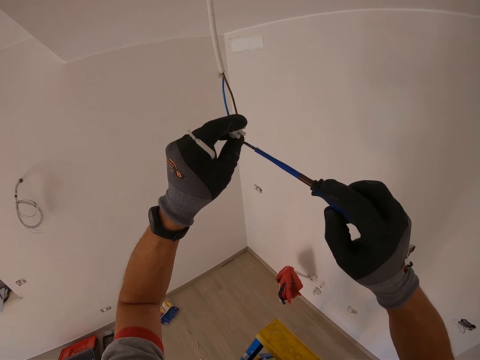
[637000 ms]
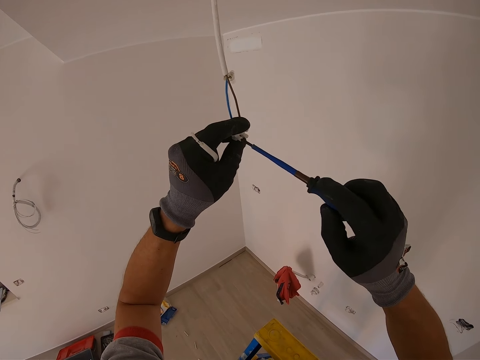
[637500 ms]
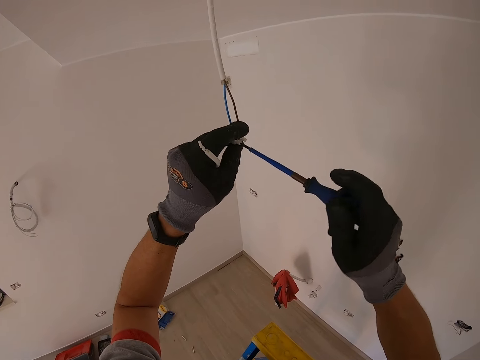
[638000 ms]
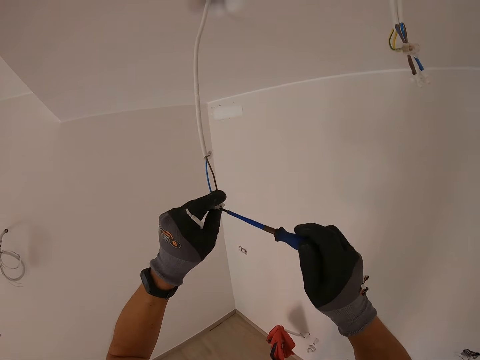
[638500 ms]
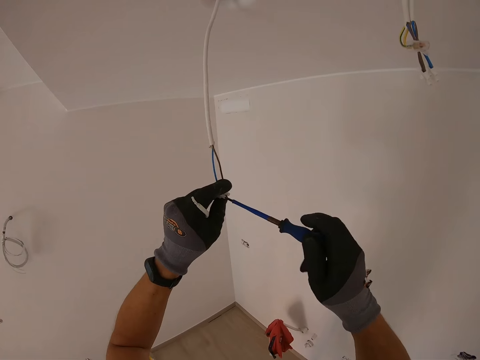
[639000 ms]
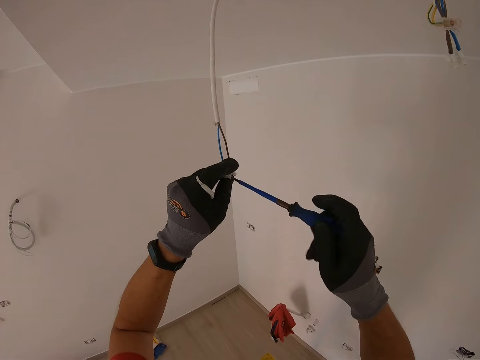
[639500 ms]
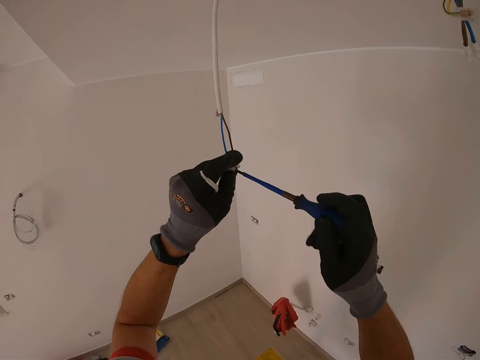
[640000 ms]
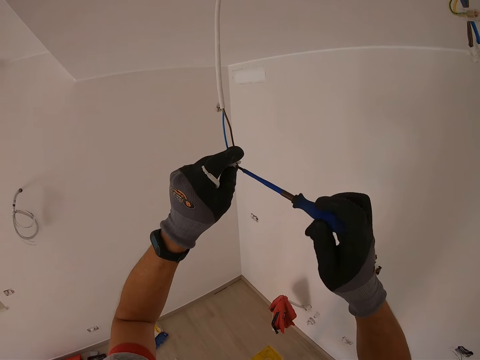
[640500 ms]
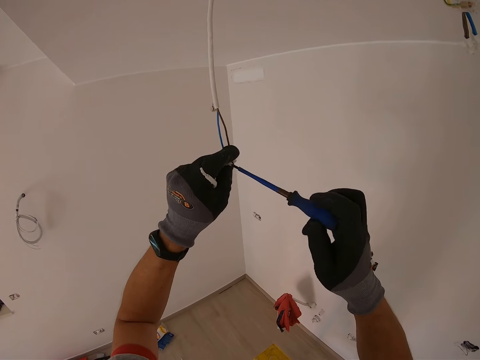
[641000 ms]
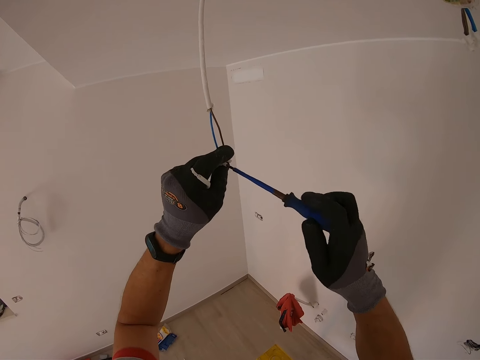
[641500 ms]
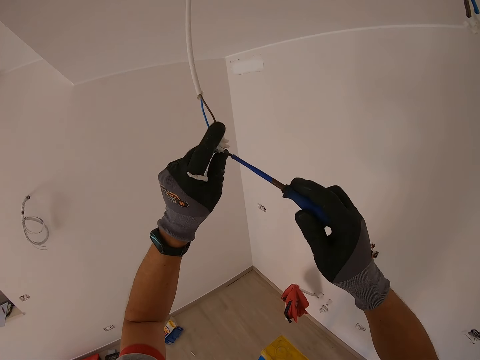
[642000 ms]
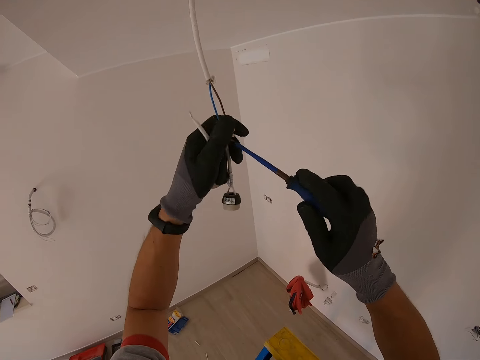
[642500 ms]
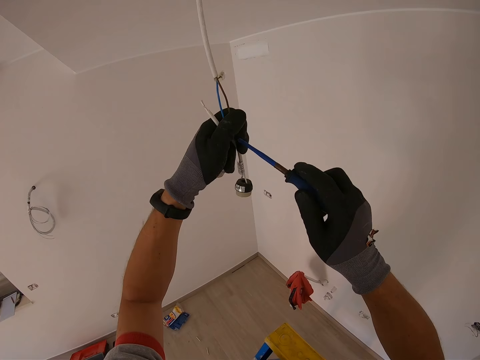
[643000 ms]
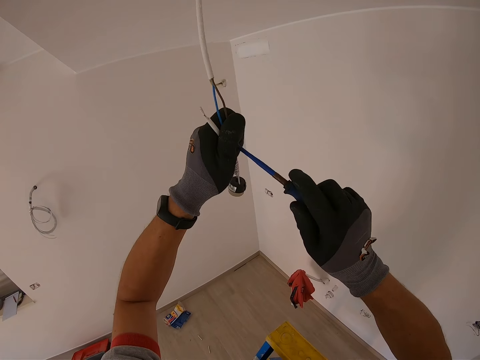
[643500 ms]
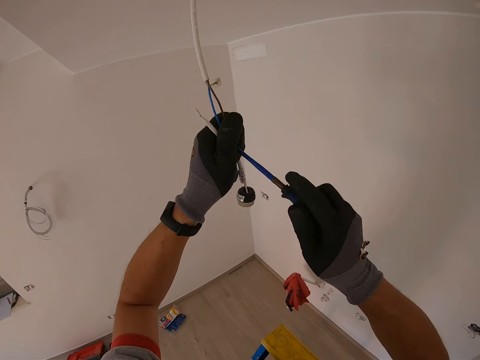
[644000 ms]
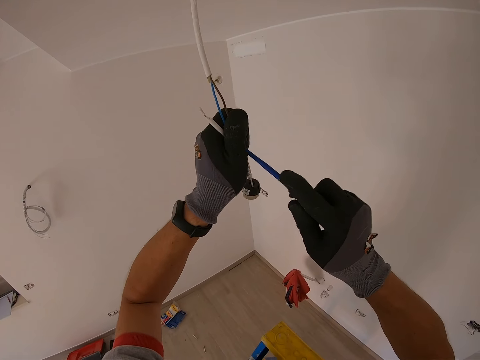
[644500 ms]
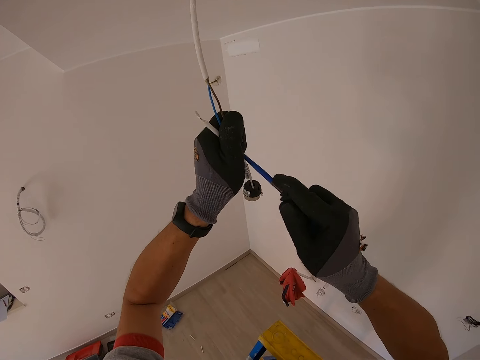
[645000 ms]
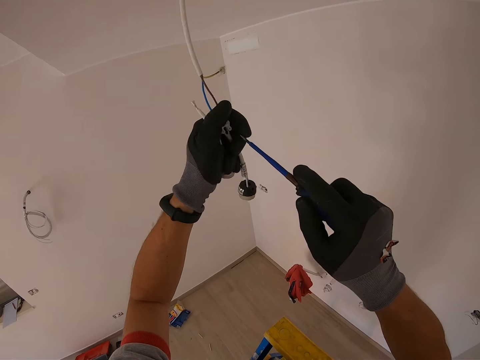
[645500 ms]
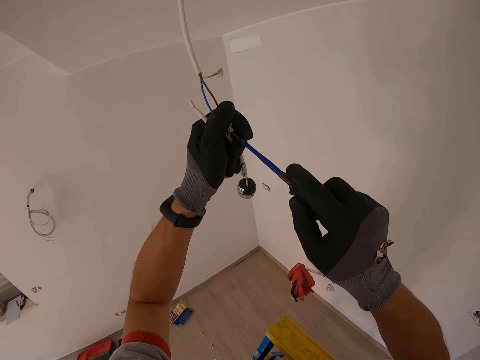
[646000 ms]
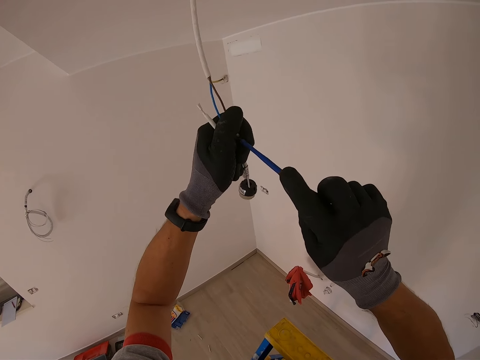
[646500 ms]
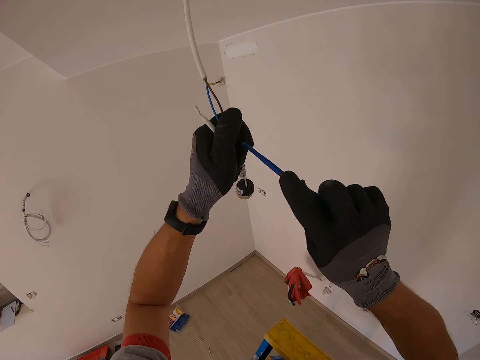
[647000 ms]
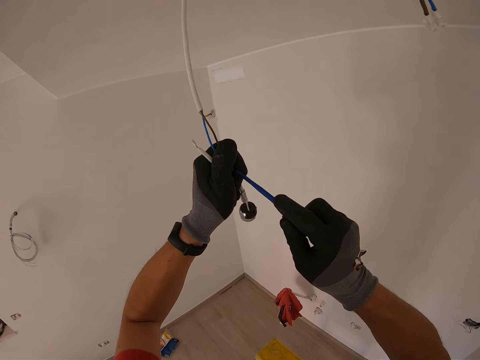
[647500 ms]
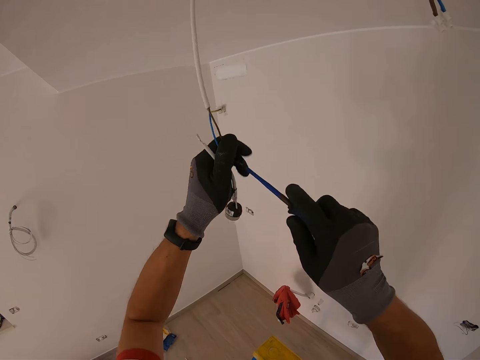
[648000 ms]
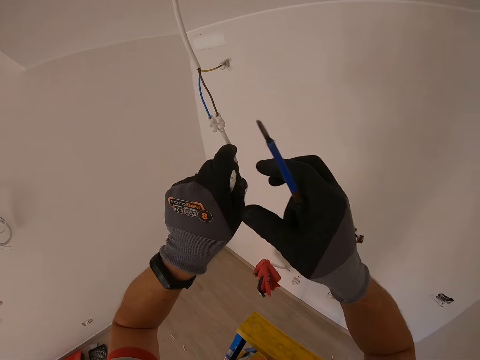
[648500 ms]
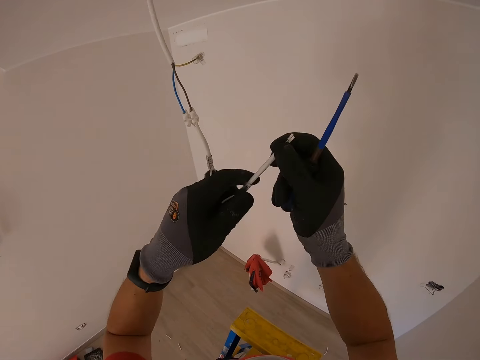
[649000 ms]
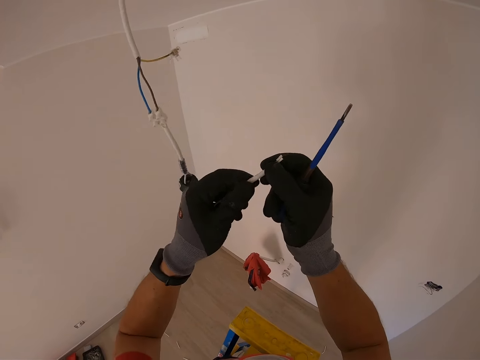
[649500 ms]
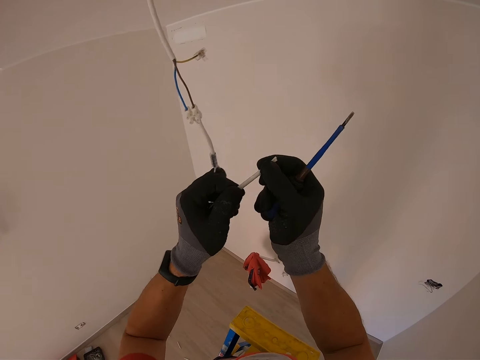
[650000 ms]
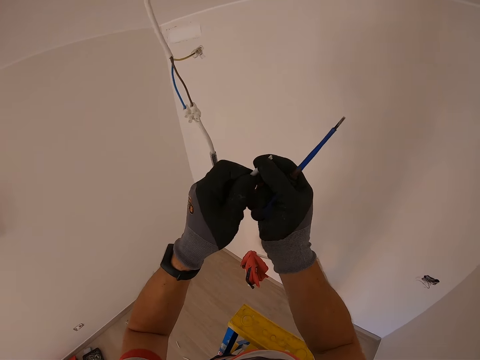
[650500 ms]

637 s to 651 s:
The camera wearer holds a screwdriver and removes the wire insulator.

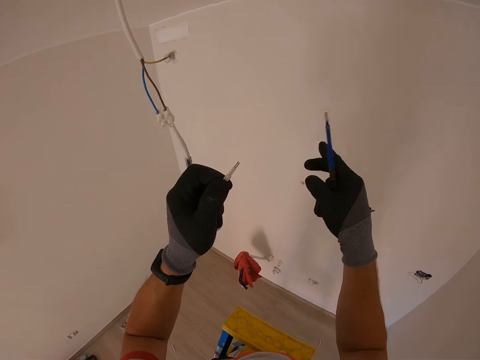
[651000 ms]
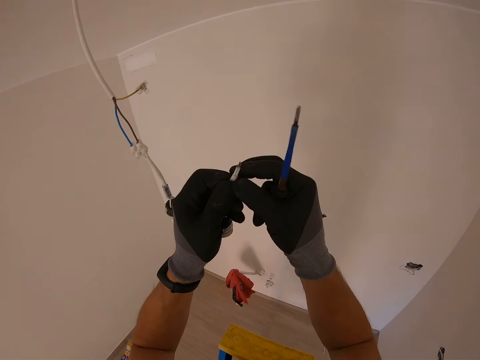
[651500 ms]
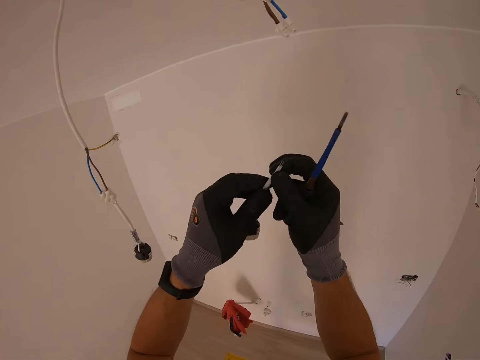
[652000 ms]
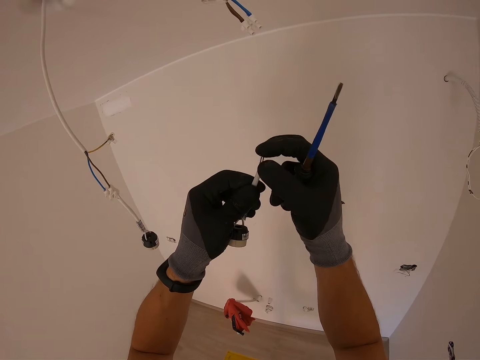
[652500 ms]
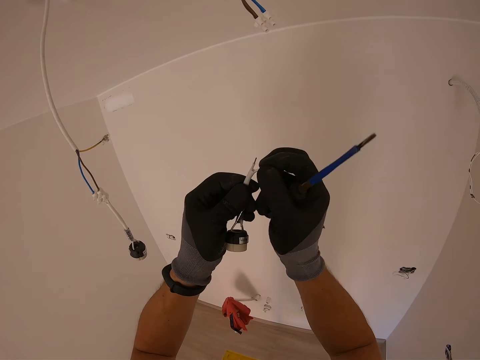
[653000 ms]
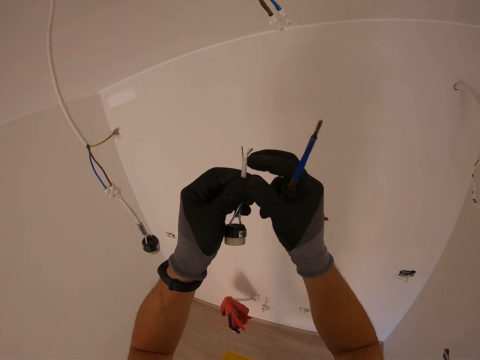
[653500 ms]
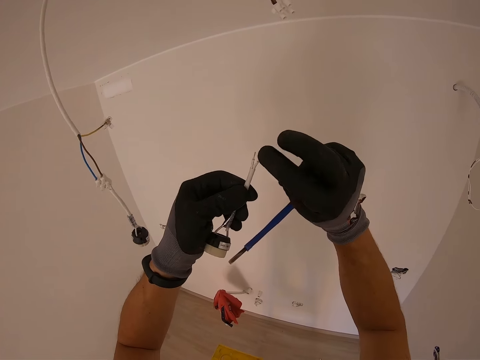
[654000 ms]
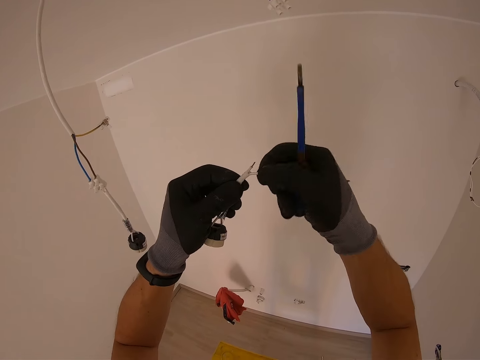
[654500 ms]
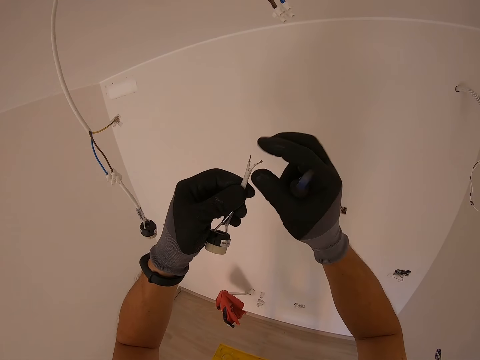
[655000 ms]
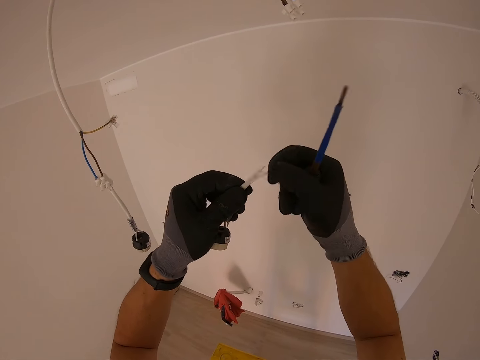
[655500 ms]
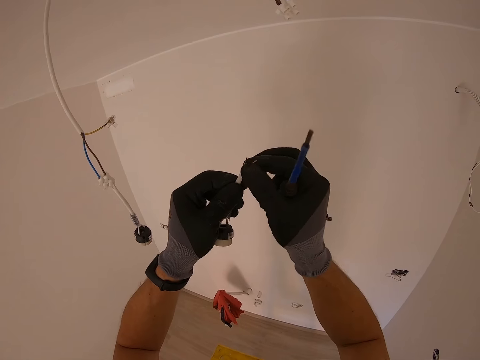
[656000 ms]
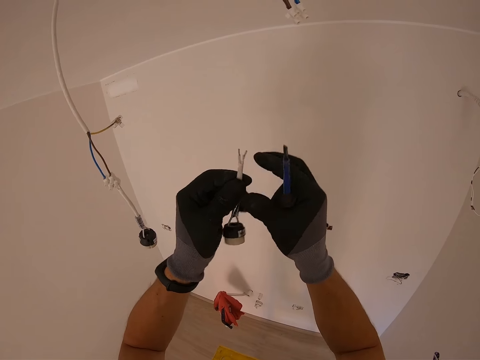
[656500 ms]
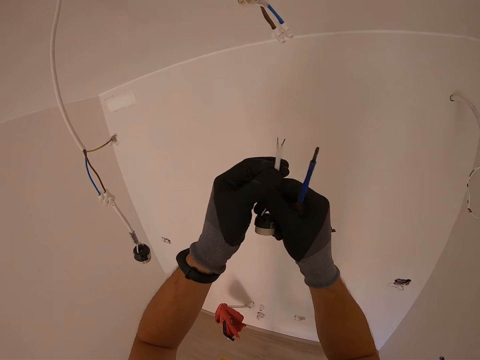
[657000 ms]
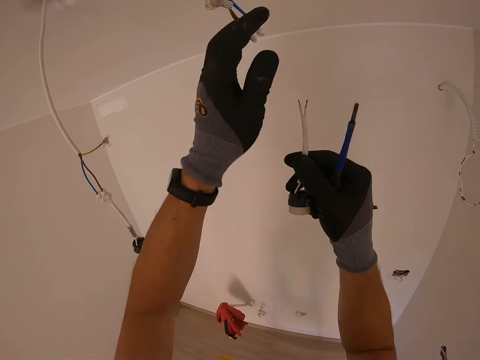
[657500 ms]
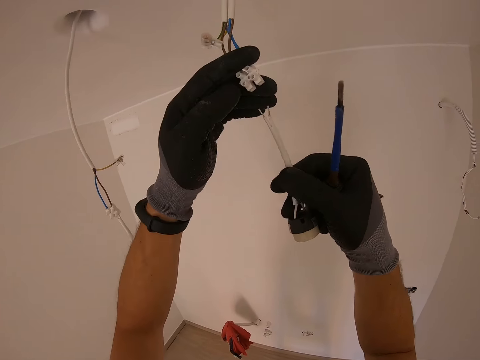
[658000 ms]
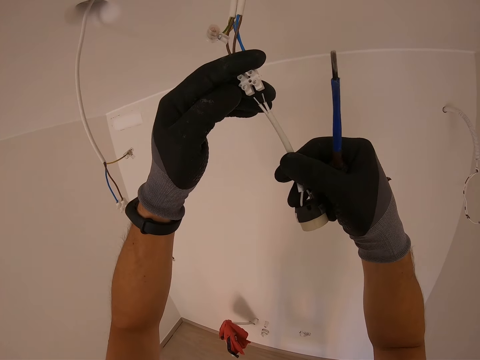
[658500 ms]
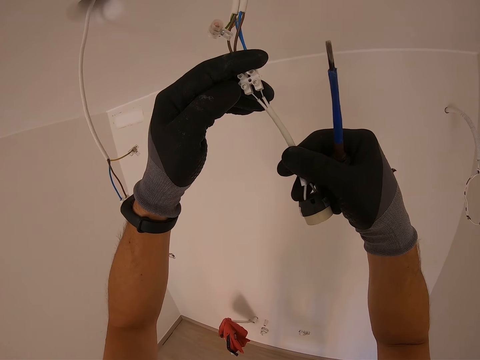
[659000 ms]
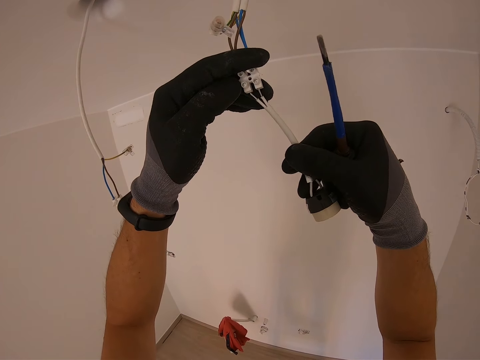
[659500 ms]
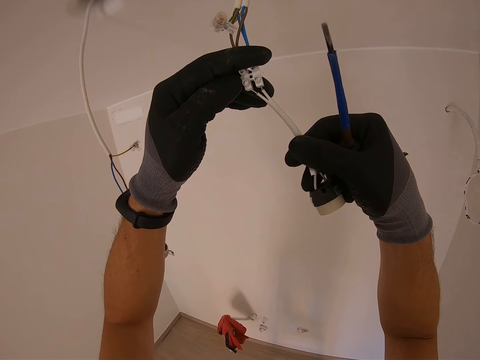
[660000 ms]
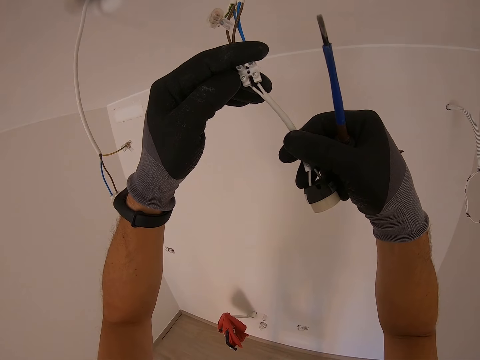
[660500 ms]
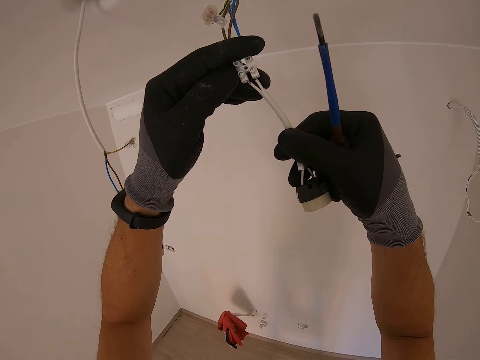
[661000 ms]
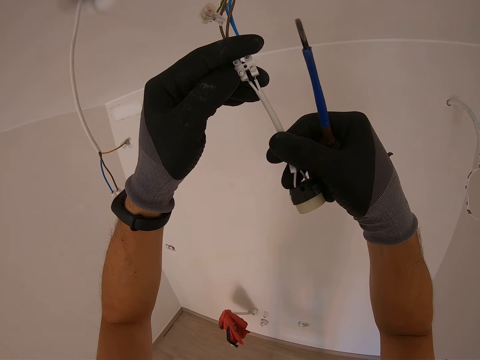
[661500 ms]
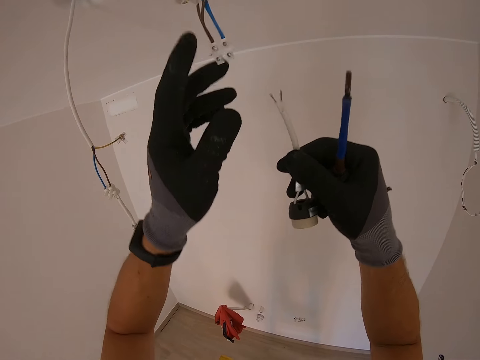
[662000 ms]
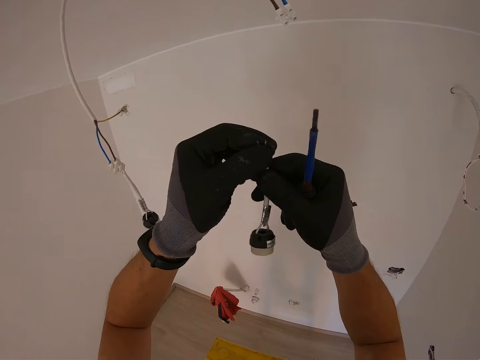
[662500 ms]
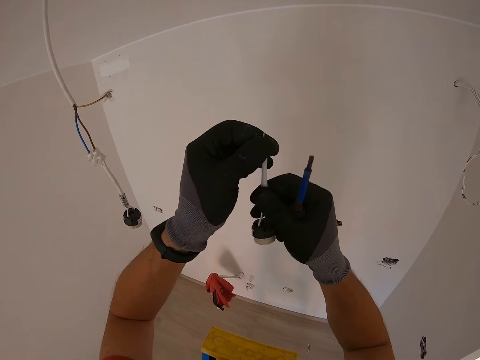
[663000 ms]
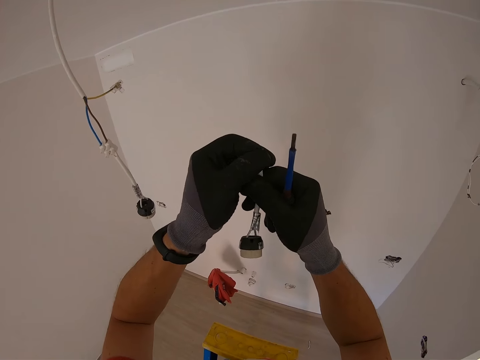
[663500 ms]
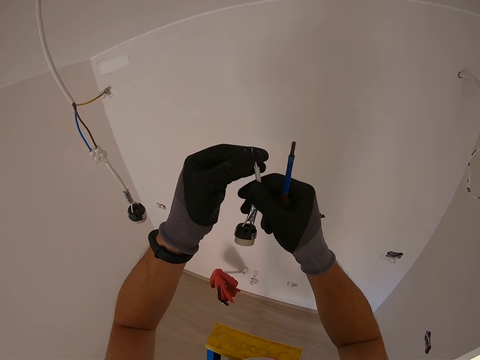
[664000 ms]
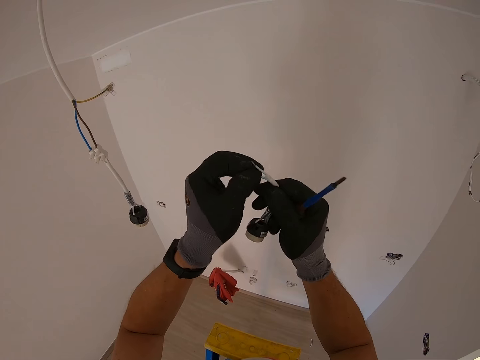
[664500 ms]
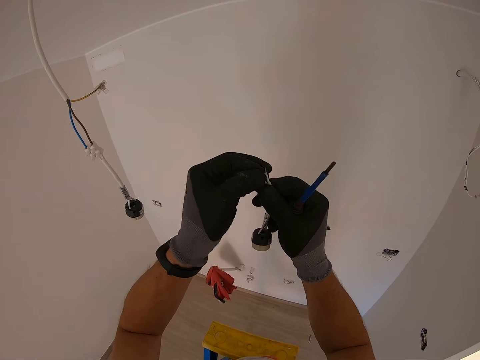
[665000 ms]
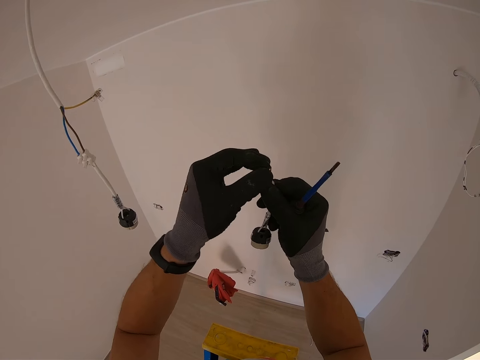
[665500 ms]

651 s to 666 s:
The camera wearer holds a screwdriver. He twists the holder wire with his hands. He inserts the holder wire inside the cable connector and holds the screwdriver. He fixes the wire on the cable joint kit. He holds the screwdriver and adjusts the holder wire.
